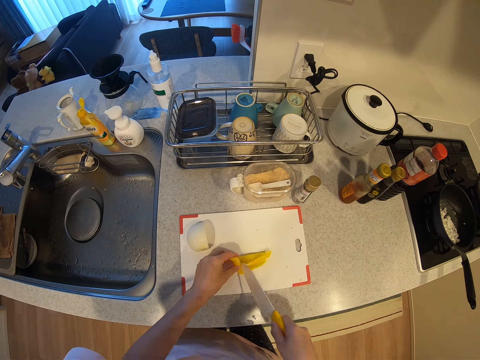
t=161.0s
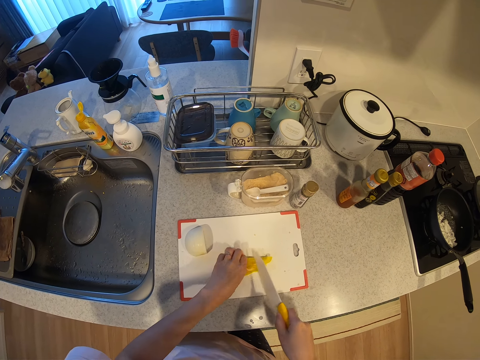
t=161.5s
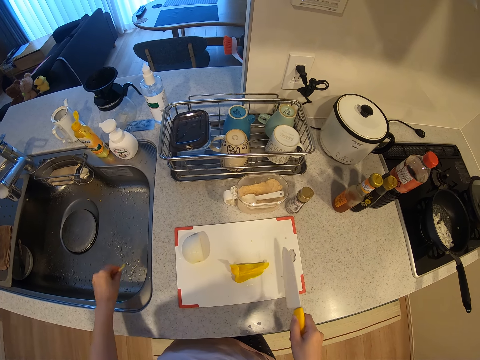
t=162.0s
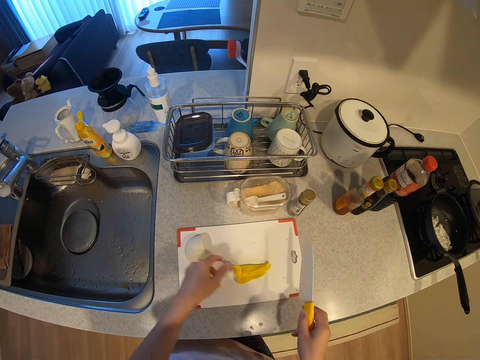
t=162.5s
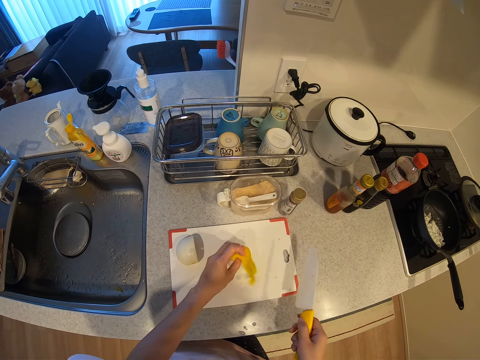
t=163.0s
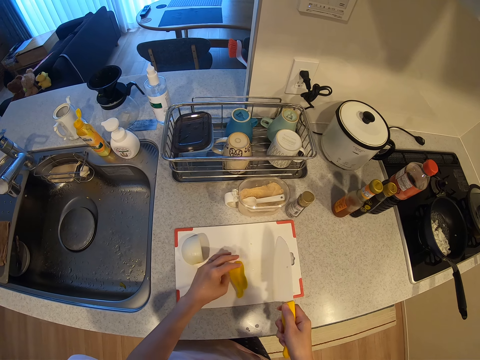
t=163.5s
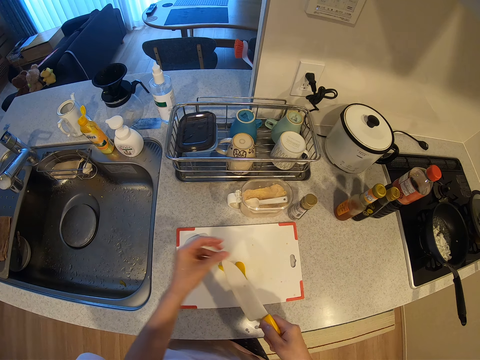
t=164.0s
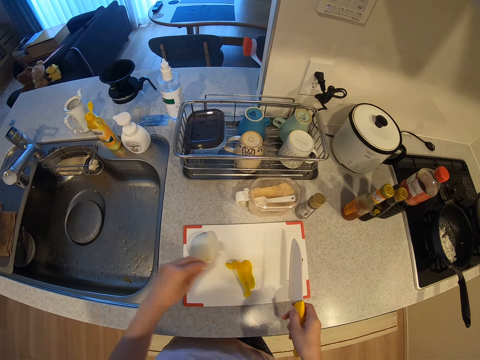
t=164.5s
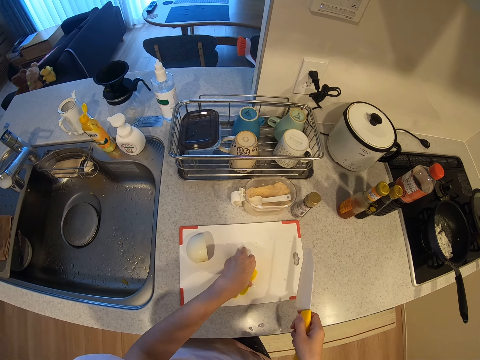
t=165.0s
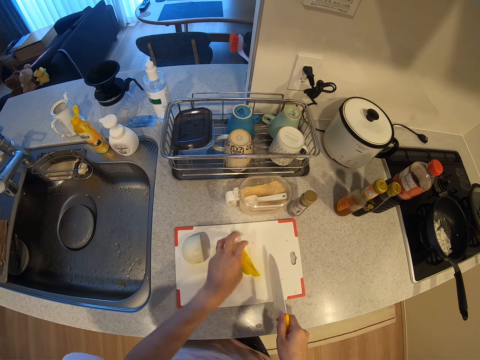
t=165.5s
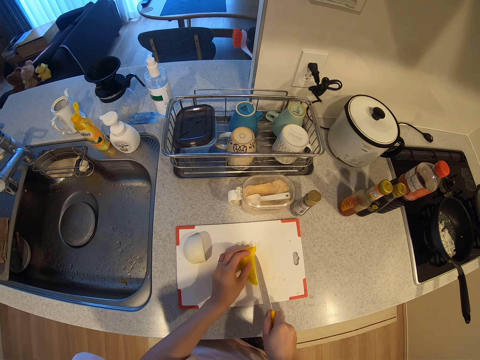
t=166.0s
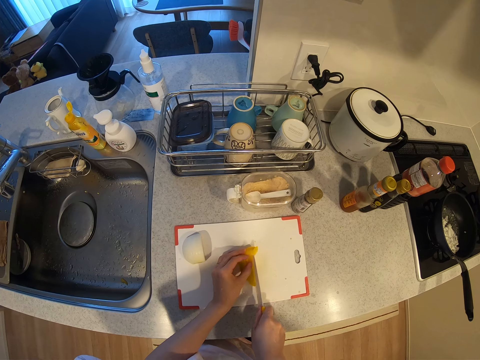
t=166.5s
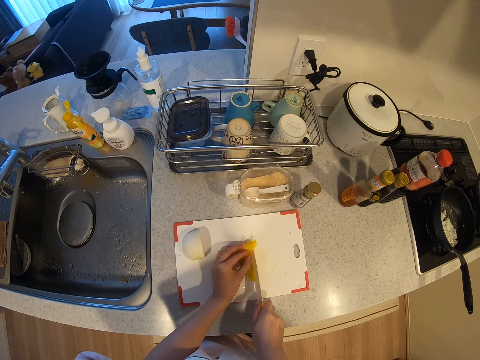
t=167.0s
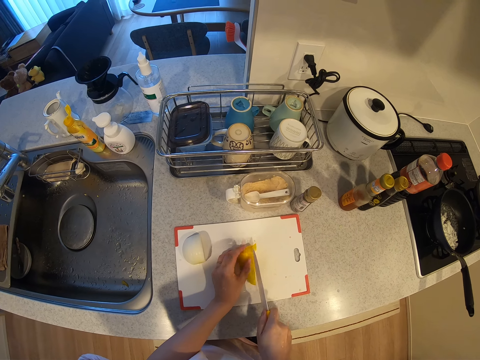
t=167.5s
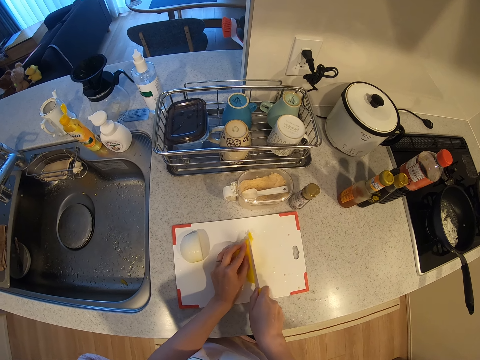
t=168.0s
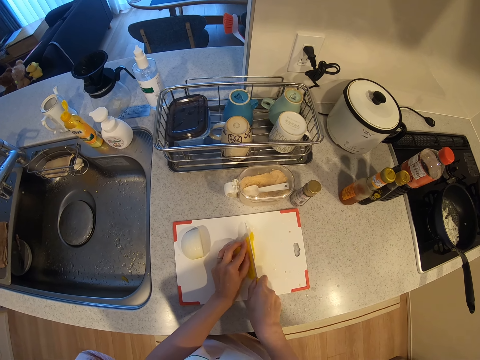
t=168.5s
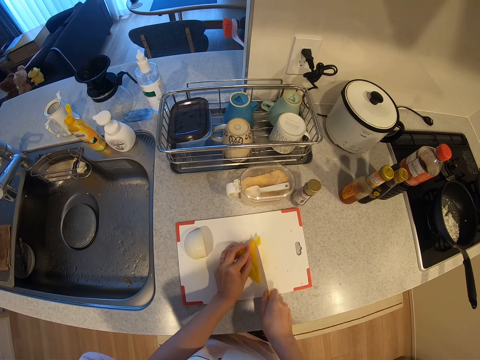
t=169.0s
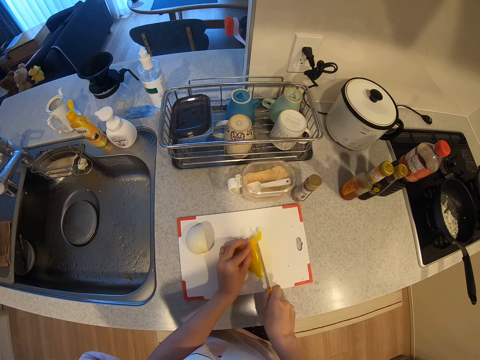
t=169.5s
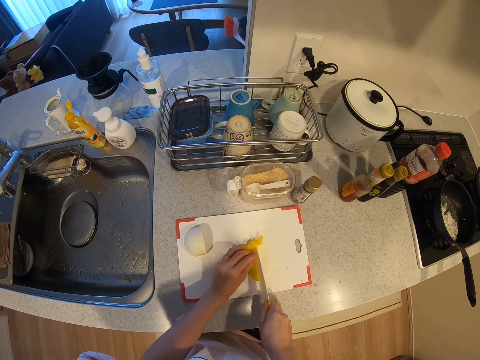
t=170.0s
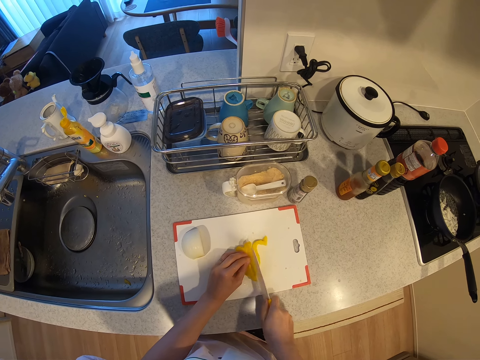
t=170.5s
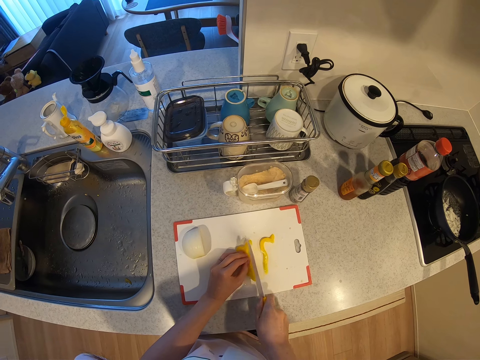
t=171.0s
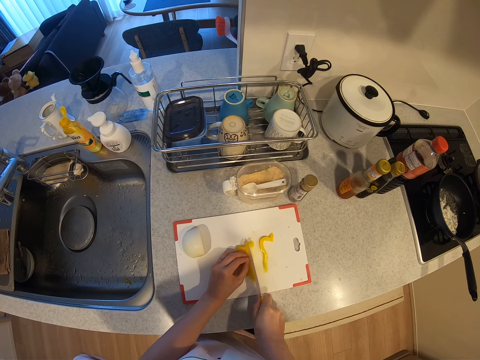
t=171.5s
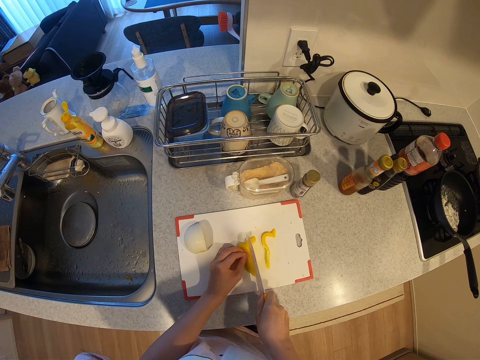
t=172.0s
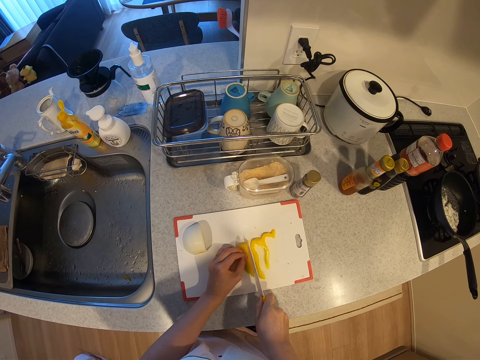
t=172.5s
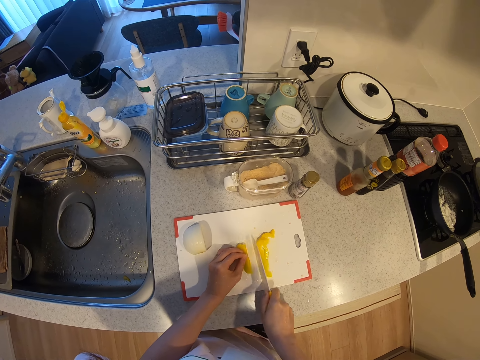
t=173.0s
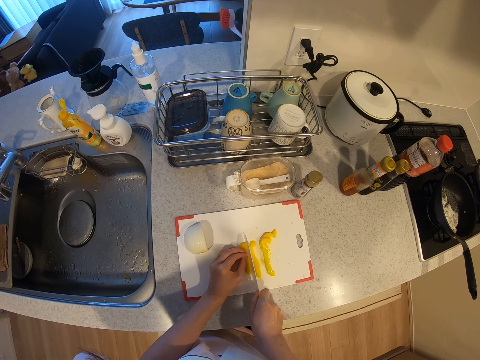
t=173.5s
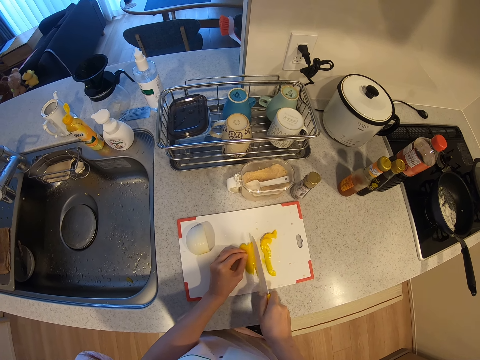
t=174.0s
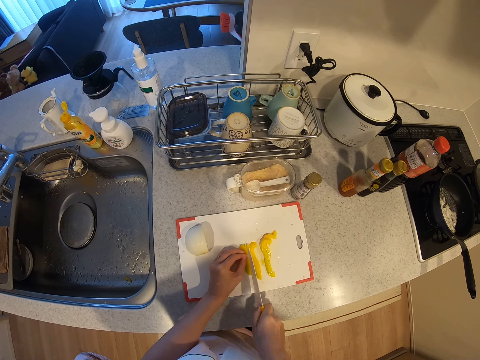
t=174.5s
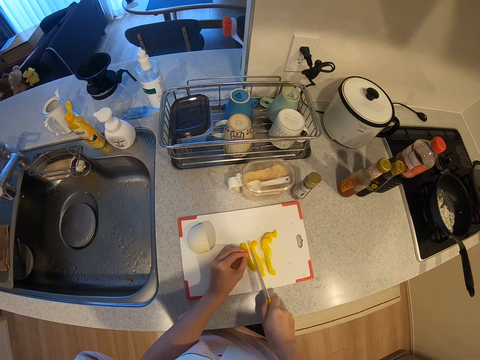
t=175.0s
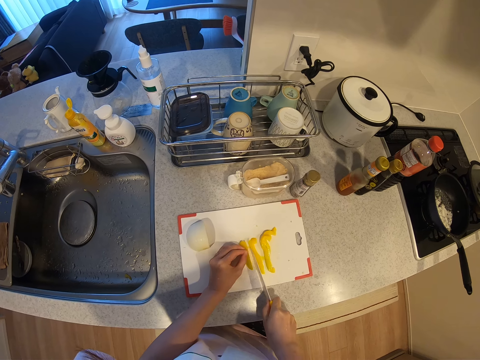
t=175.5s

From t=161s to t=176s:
The camera wearer drops a strand of the bell pepper piece into the kitchen sink. She turns the bell pepper piece on the chopping board with her left hand. She cleans the knife with her left hand. She turns the bell pepper piece on the chopping board with her left hand. She slices the bell pepper with the knife.

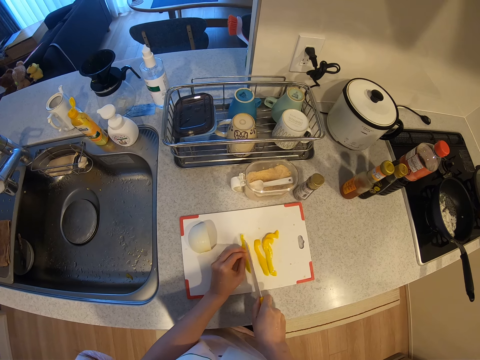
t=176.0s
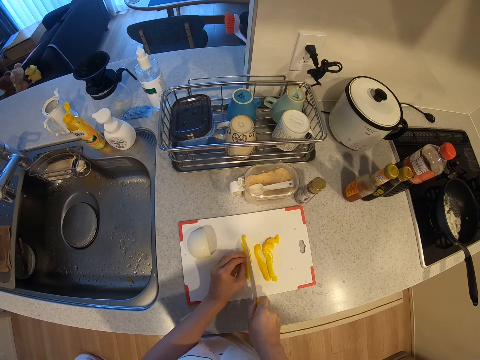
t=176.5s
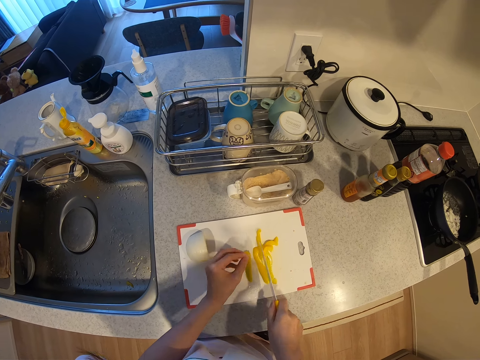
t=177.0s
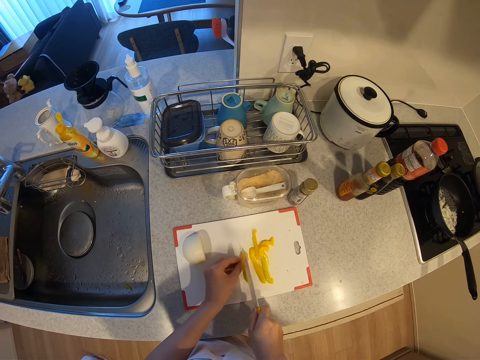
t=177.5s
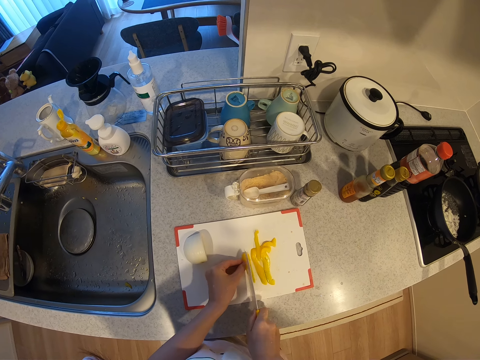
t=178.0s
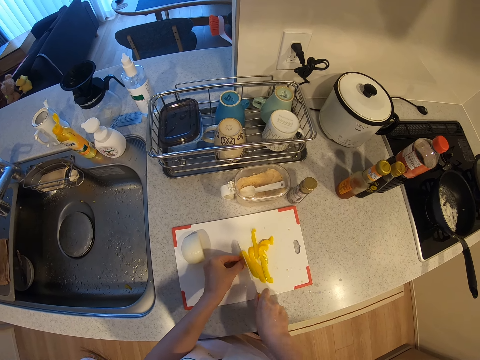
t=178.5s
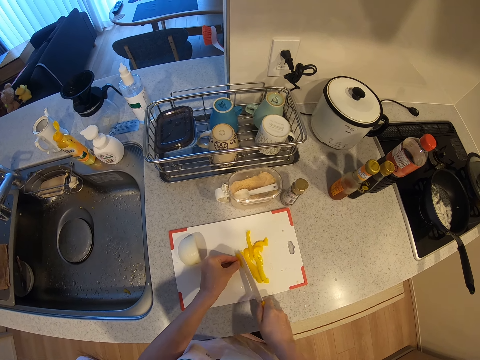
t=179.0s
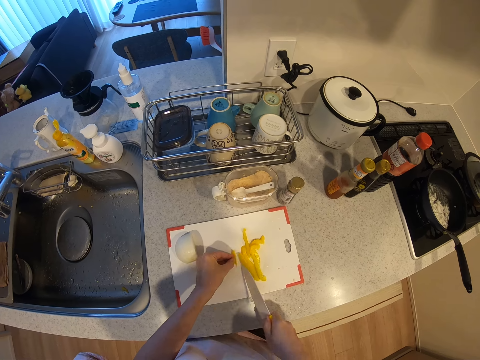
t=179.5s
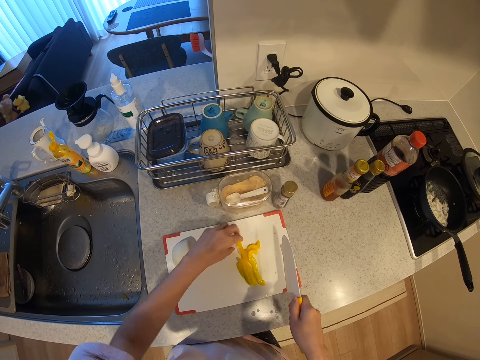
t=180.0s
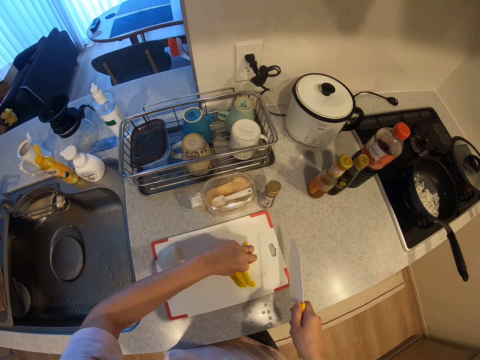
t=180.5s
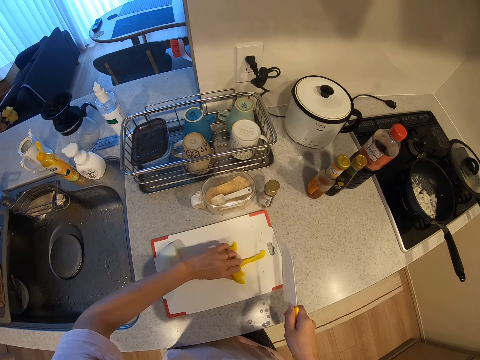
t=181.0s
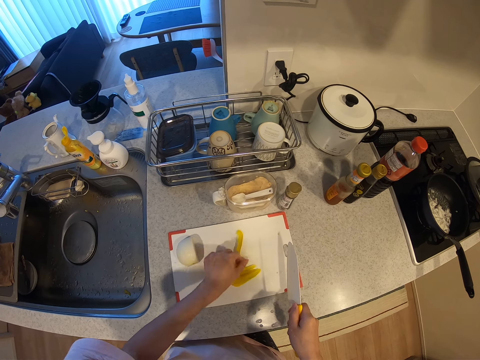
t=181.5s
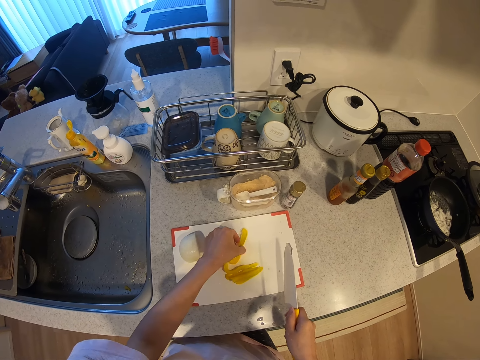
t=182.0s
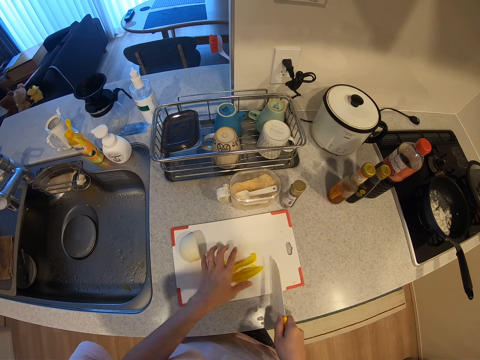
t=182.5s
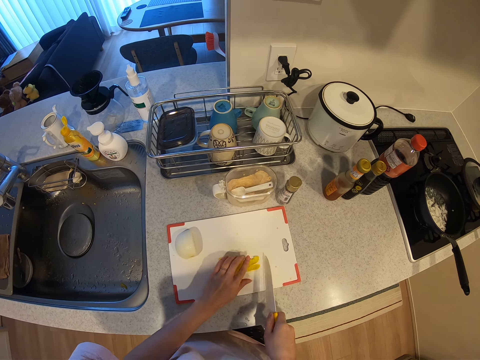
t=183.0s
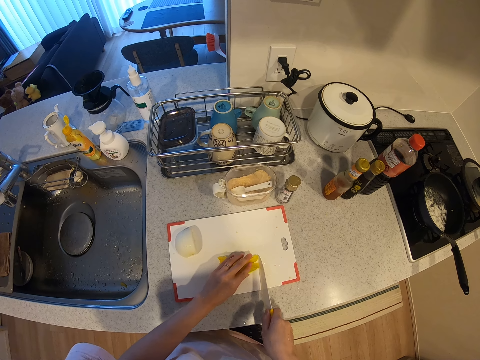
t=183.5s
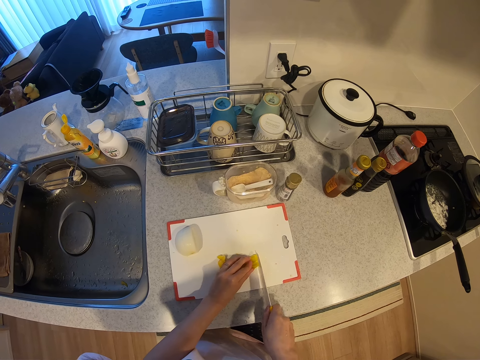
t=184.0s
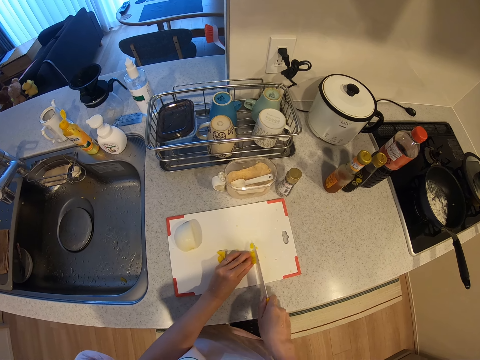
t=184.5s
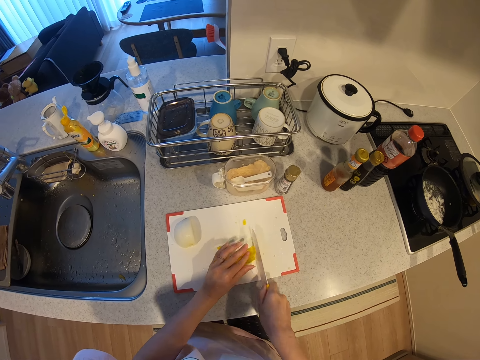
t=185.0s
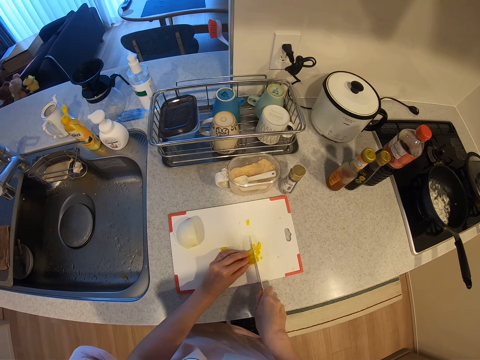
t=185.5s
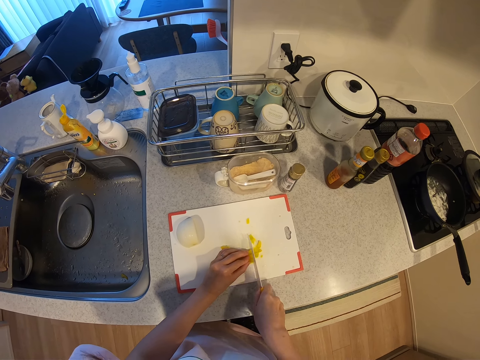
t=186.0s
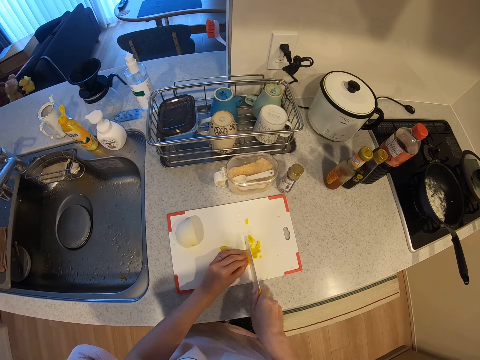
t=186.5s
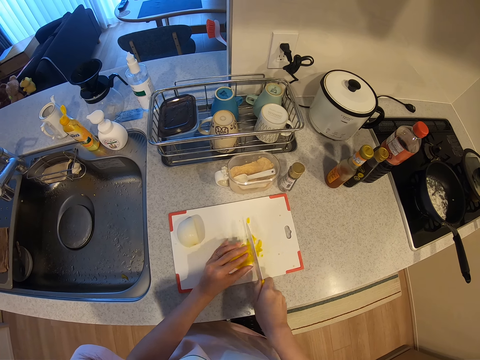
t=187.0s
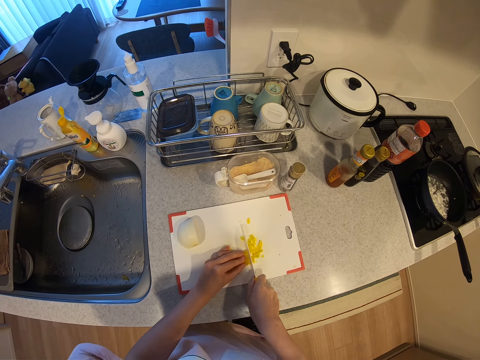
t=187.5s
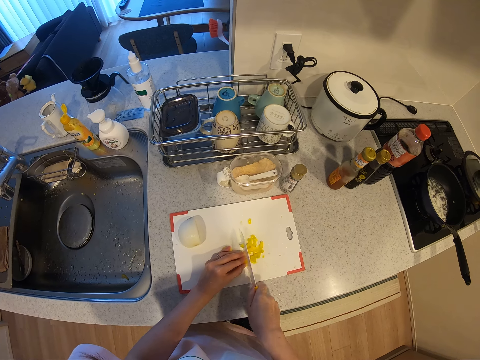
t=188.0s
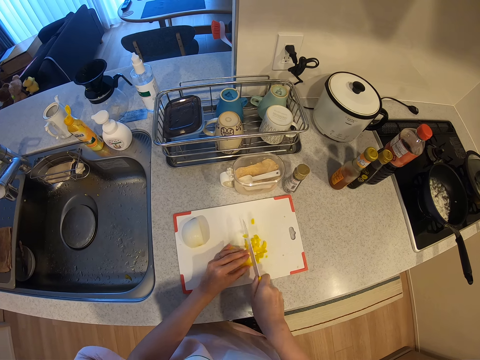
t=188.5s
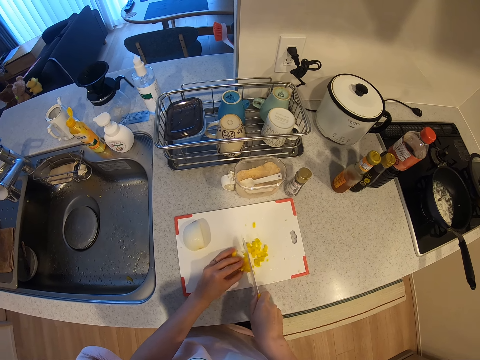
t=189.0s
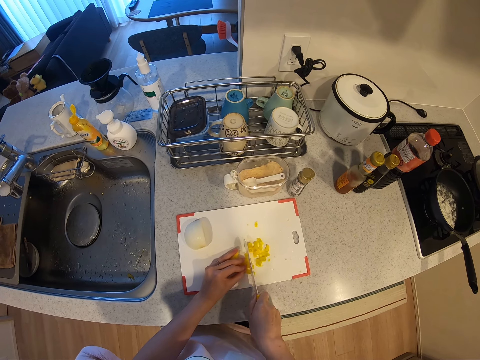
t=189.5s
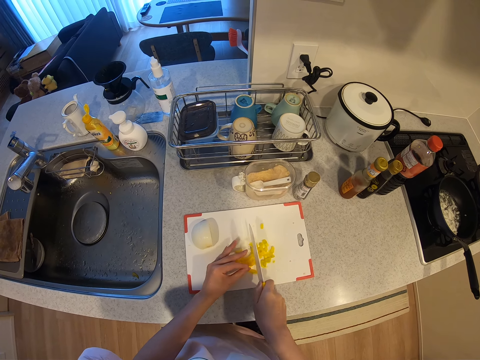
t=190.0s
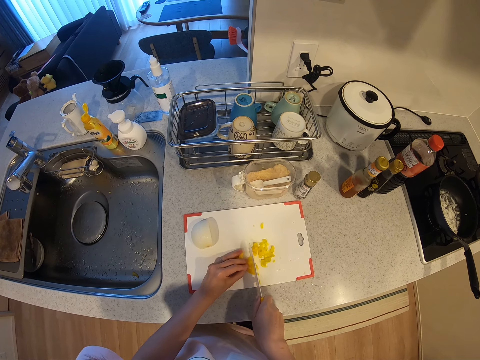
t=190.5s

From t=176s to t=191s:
The camera wearer gathers the slices of bell pepper on the chopping board with her left hand. She chops the slices of bell pepper with the knife.
